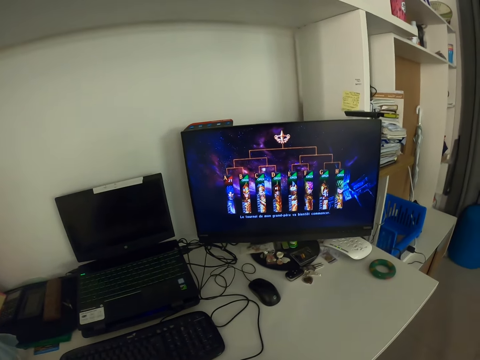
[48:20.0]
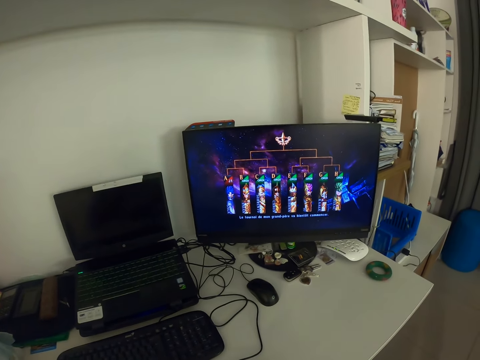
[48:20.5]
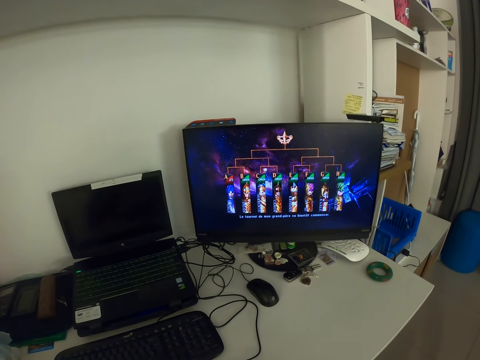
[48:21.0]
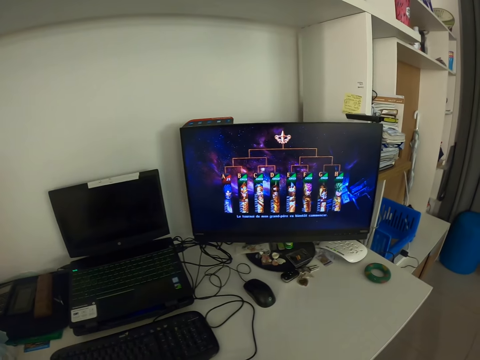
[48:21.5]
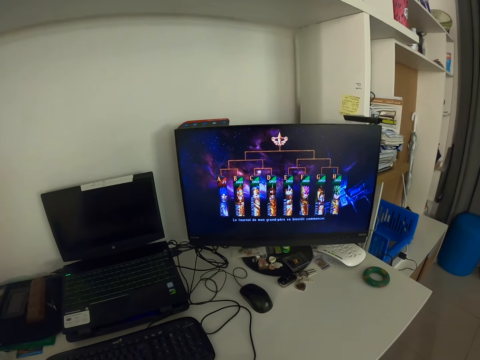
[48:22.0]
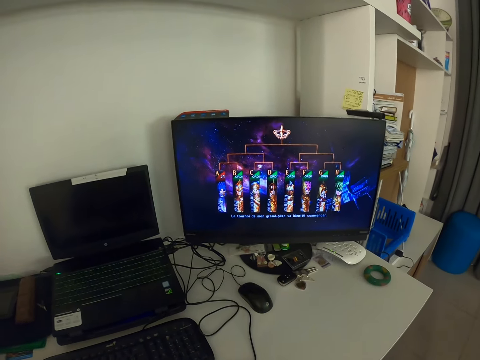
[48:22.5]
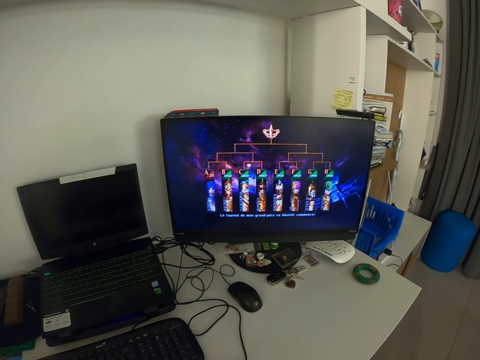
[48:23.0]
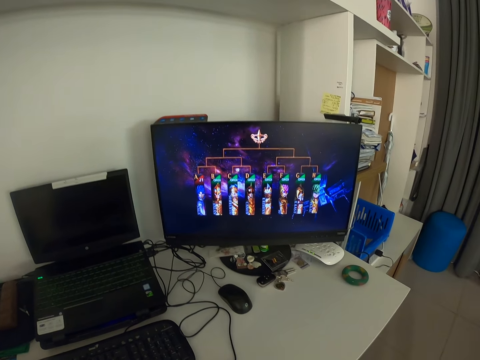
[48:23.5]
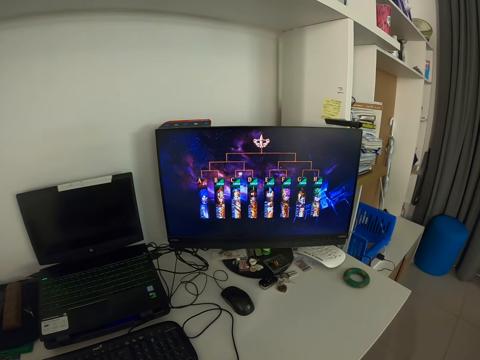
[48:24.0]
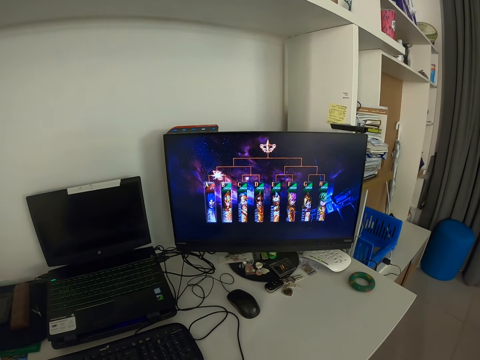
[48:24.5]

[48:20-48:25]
The camera wearer operates the monitor with the game controller.

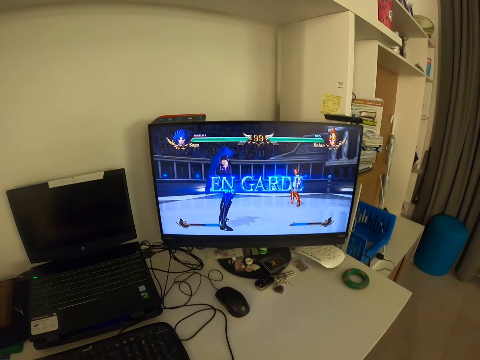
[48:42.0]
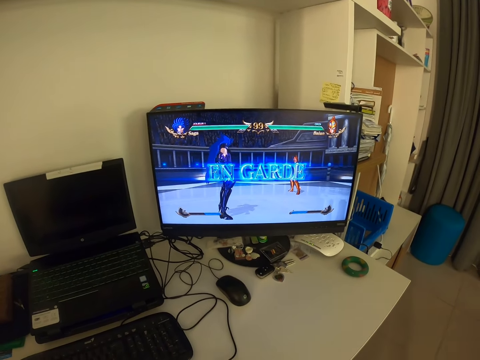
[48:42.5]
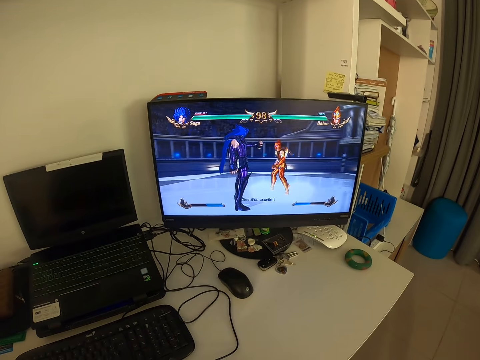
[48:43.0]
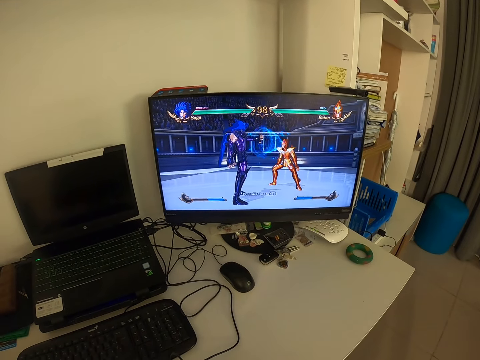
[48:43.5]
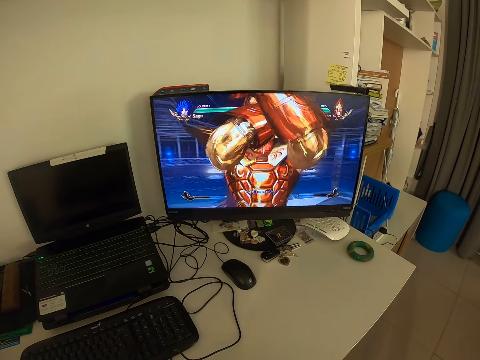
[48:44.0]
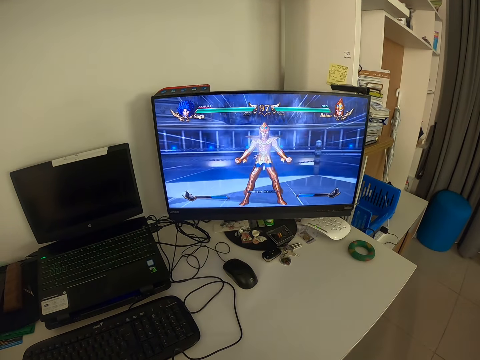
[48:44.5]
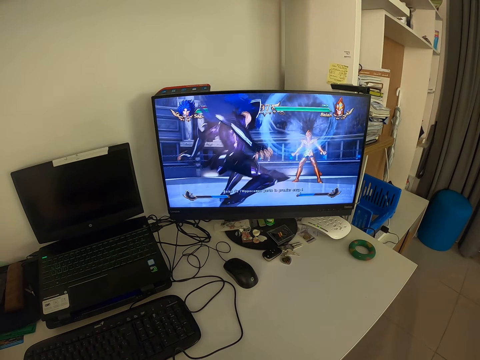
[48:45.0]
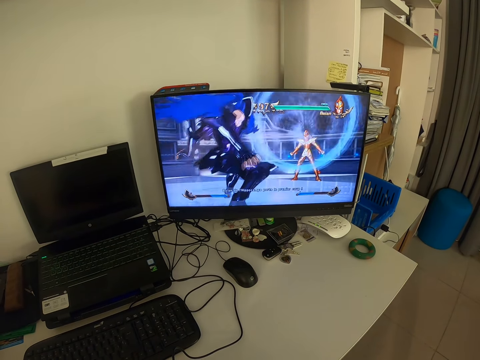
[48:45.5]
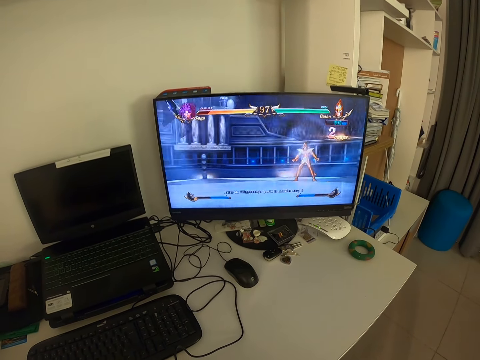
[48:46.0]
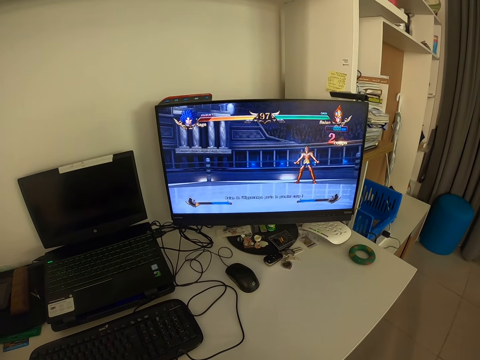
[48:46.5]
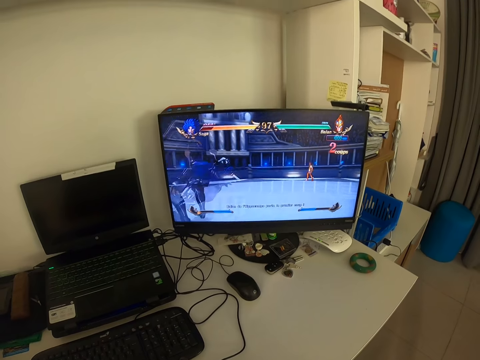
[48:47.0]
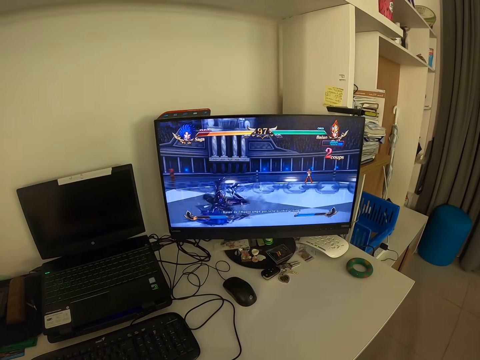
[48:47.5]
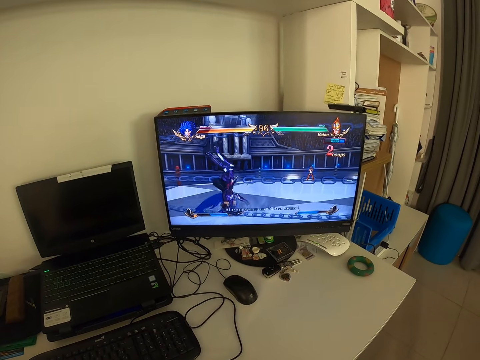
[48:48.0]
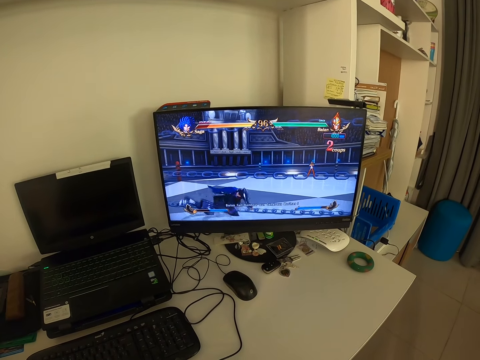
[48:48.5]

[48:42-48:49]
The camera wearer plays a video game.

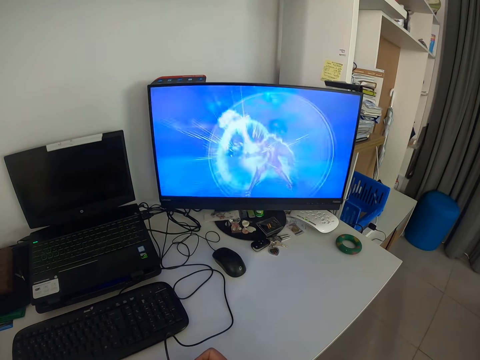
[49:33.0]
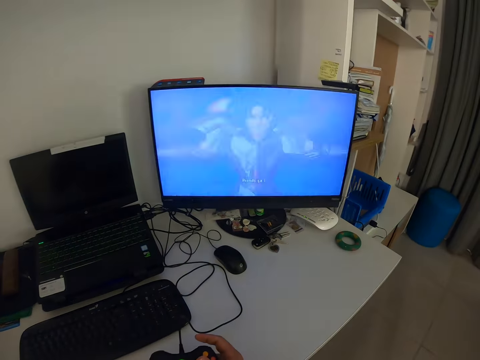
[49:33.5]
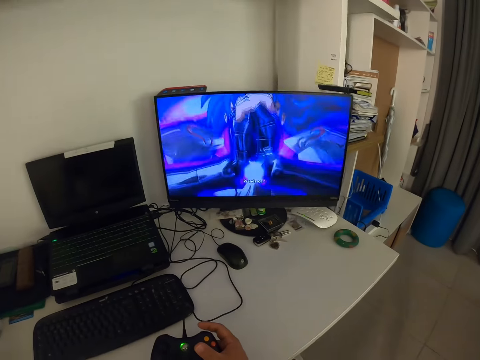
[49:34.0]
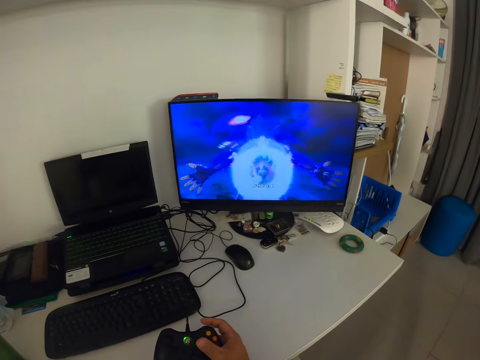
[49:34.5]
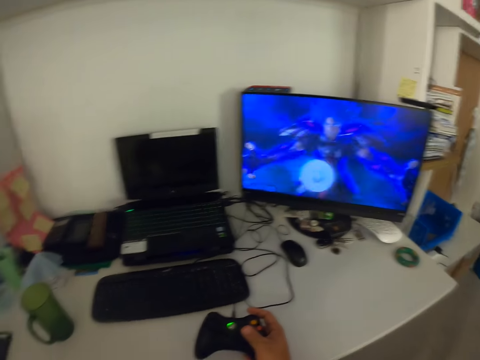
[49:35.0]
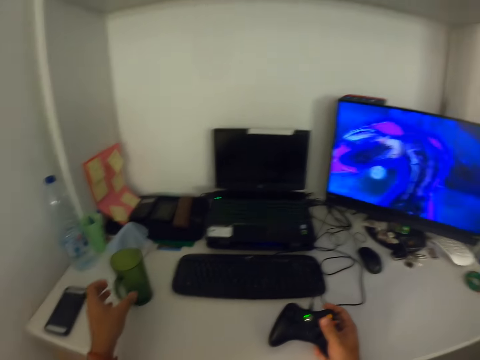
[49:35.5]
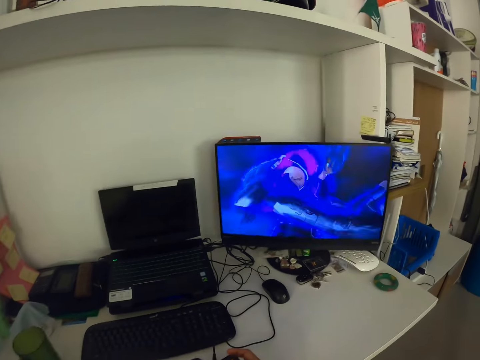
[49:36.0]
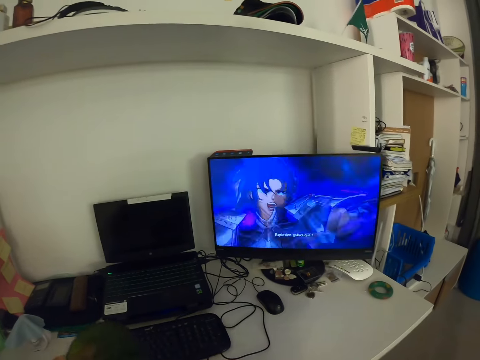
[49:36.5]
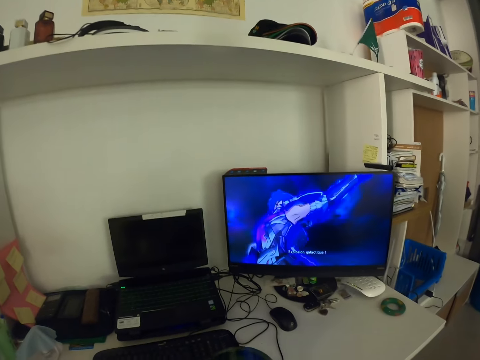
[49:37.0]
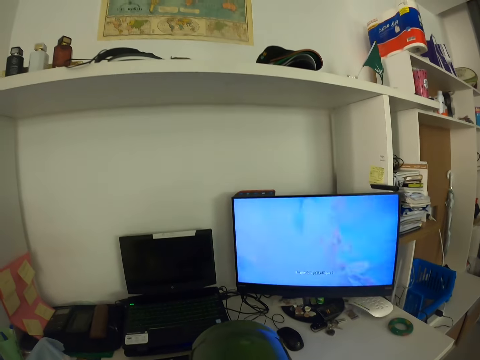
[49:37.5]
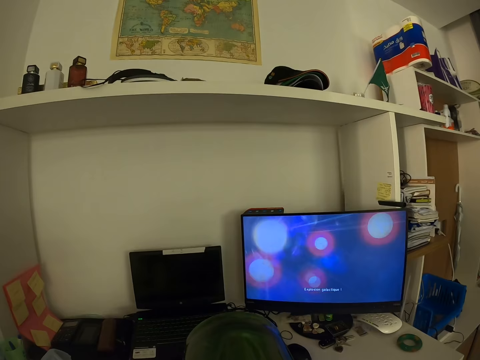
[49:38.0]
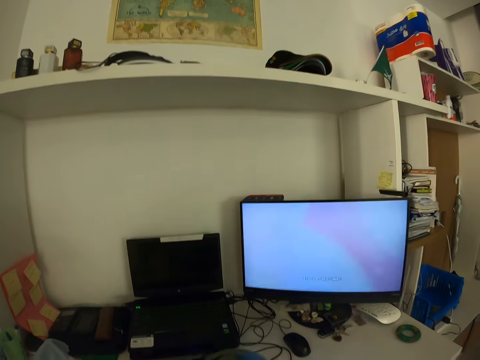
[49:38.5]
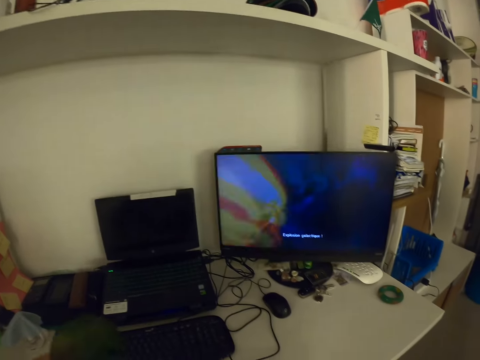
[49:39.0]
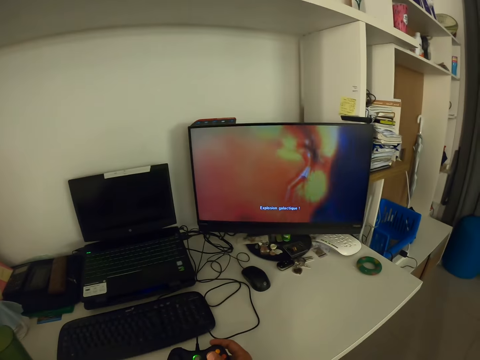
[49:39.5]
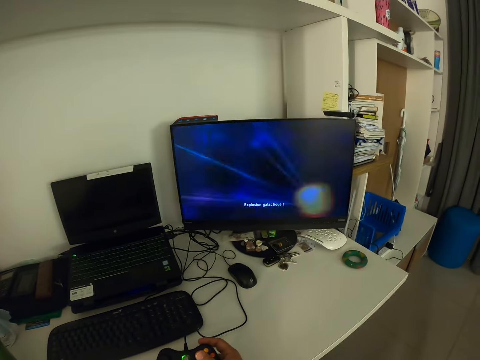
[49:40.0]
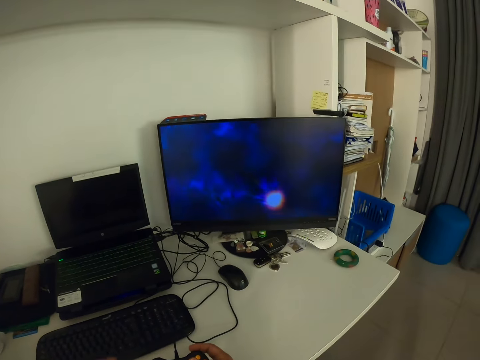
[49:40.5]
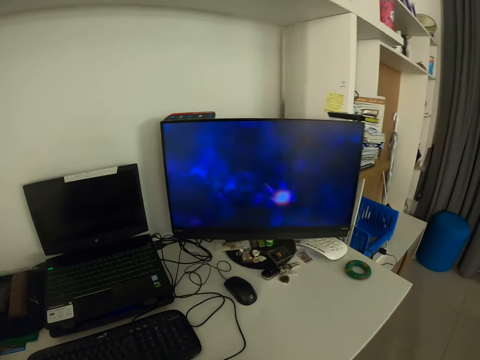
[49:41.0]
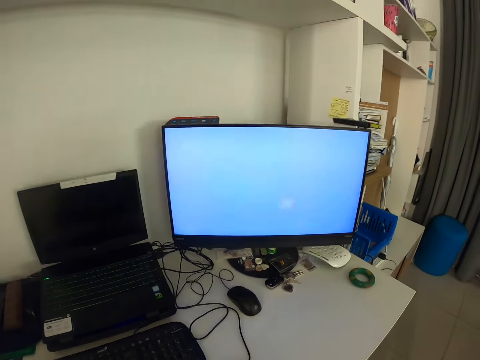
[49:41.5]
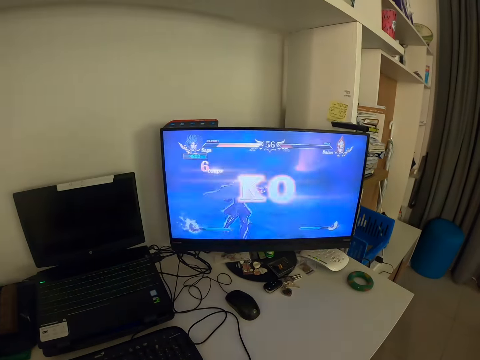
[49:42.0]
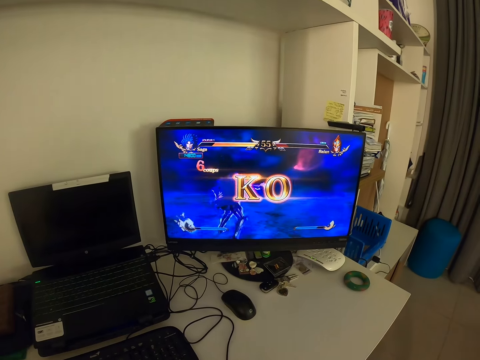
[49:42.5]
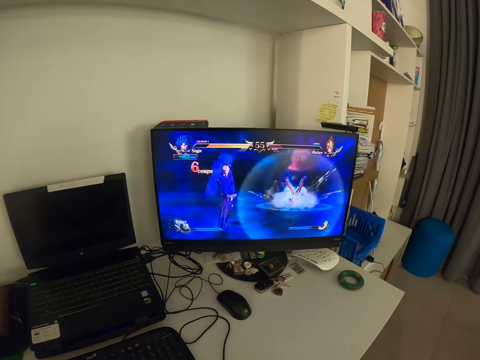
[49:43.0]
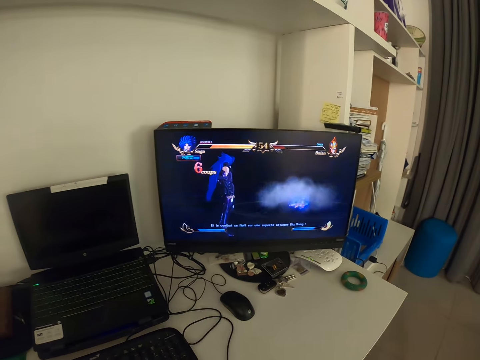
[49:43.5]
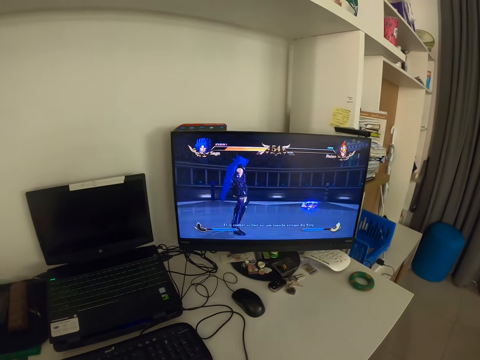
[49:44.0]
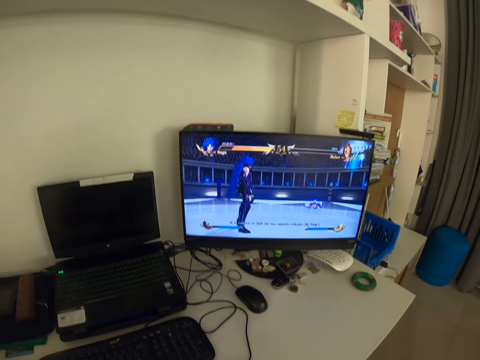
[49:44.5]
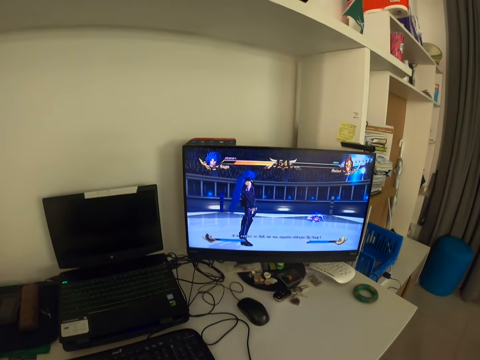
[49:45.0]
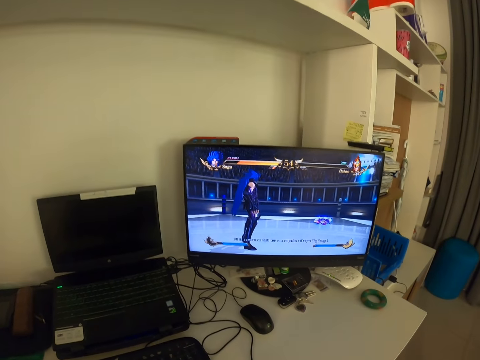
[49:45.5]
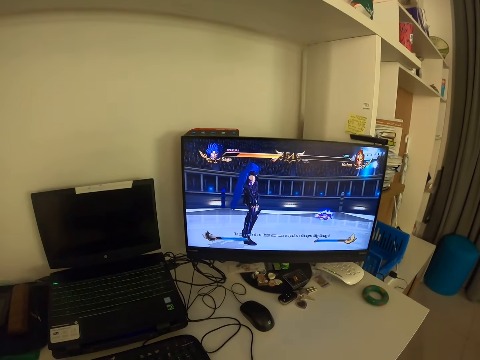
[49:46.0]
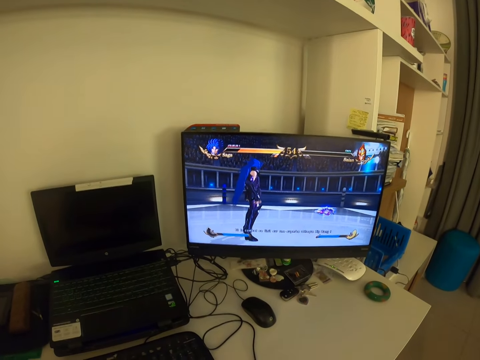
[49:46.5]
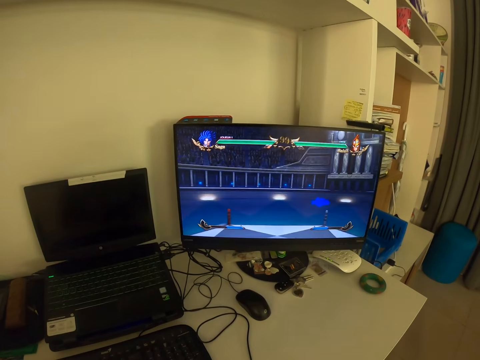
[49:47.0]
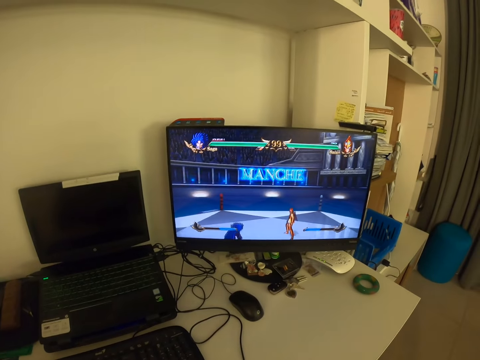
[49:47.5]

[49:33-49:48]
The camera wearer looks around the table. He picks up the cup or mug on the table with his left hand. He drinks something from the mug. He puts the mug on the table. He plays a video game.
